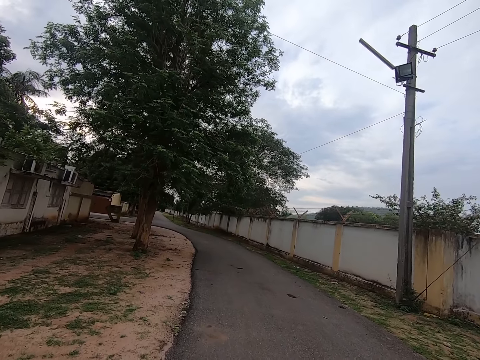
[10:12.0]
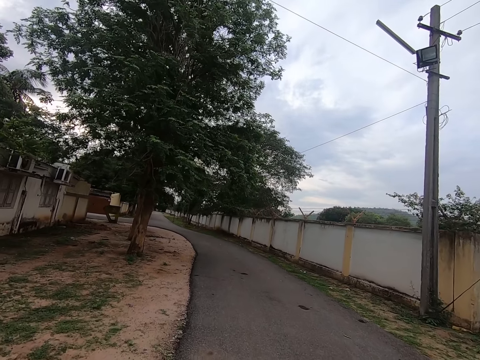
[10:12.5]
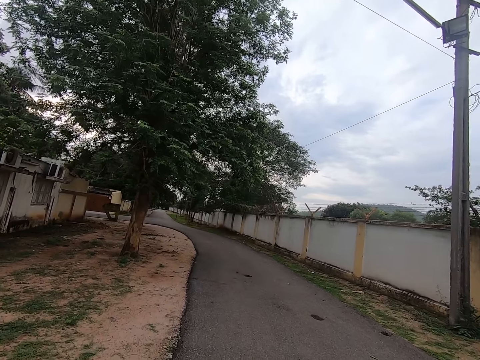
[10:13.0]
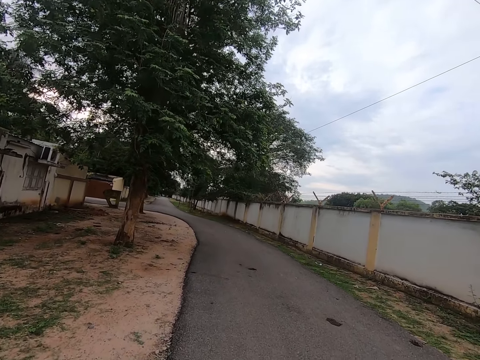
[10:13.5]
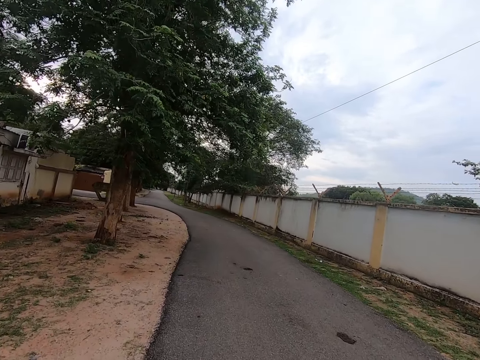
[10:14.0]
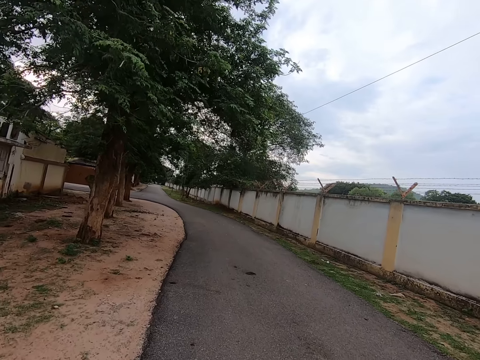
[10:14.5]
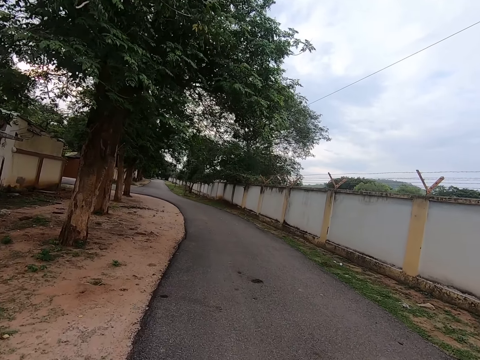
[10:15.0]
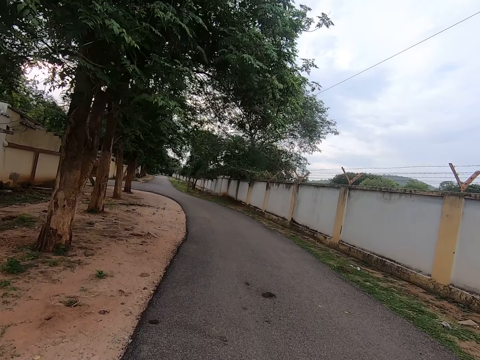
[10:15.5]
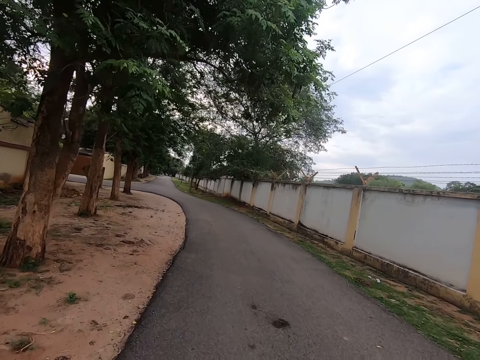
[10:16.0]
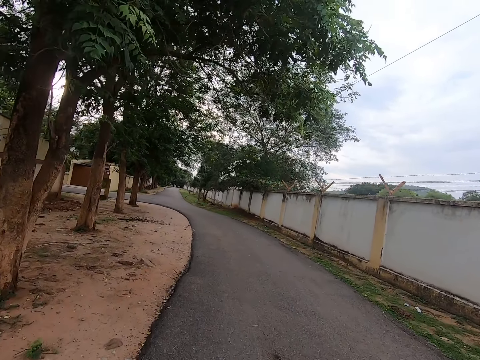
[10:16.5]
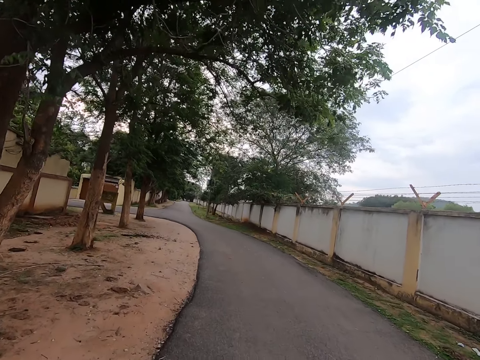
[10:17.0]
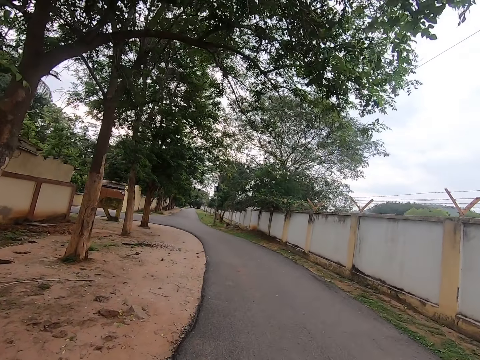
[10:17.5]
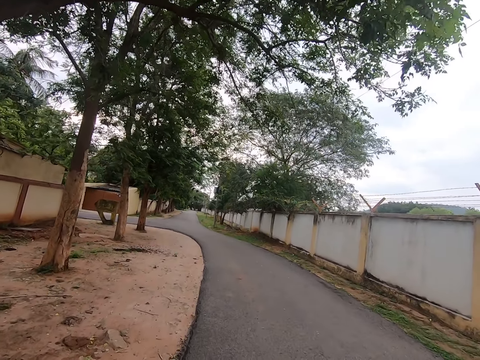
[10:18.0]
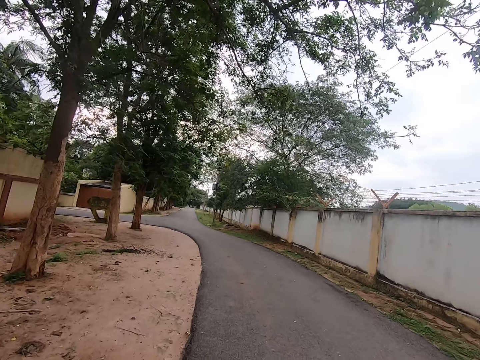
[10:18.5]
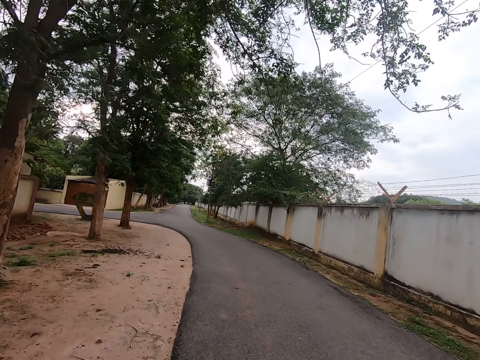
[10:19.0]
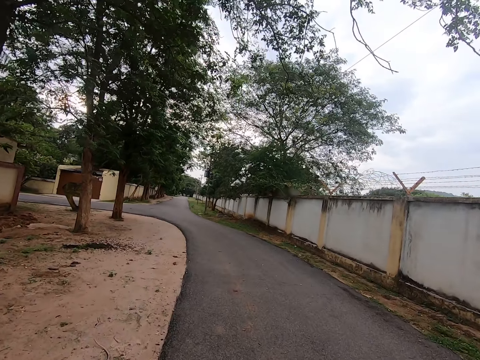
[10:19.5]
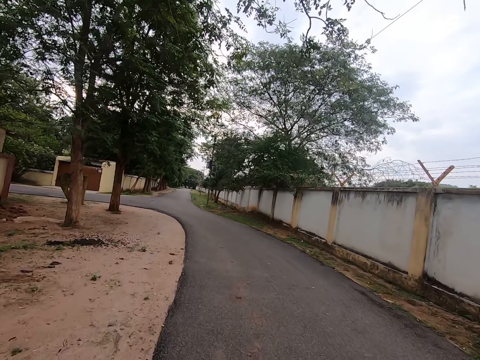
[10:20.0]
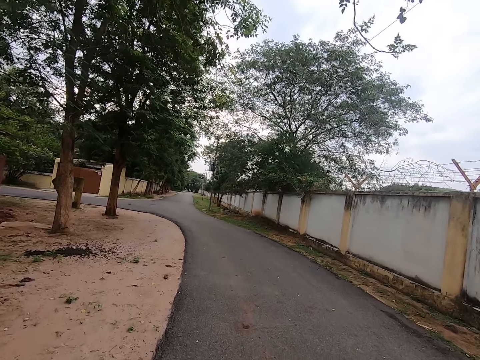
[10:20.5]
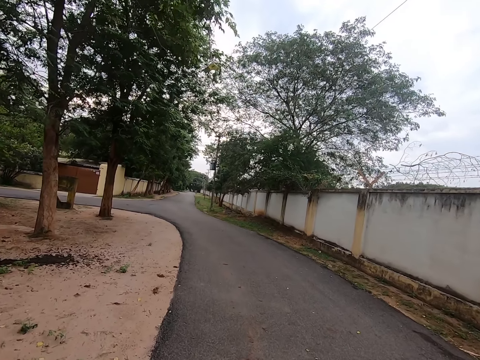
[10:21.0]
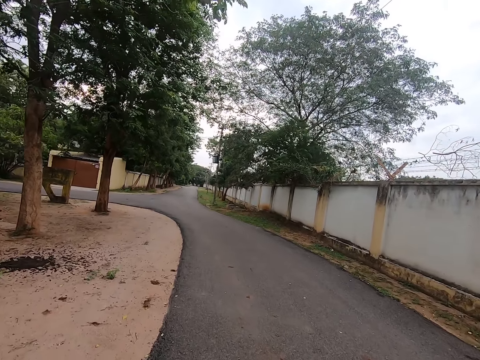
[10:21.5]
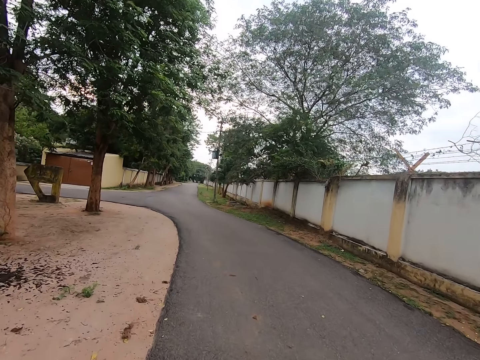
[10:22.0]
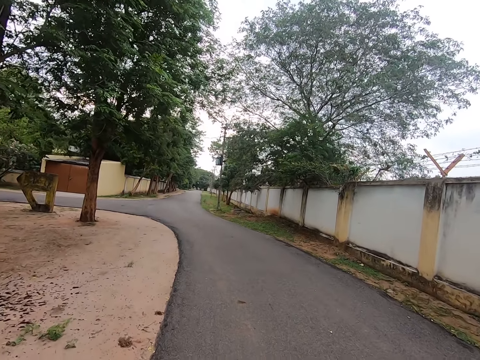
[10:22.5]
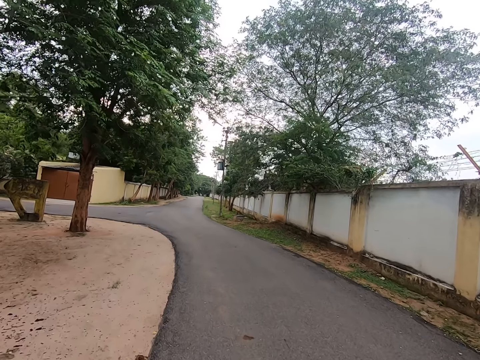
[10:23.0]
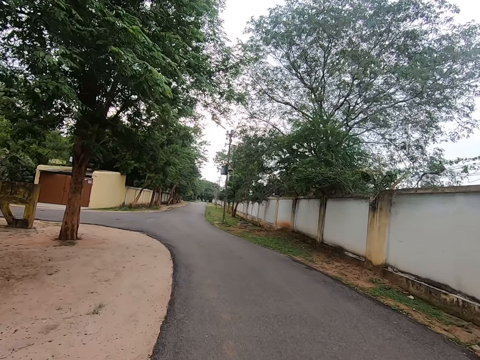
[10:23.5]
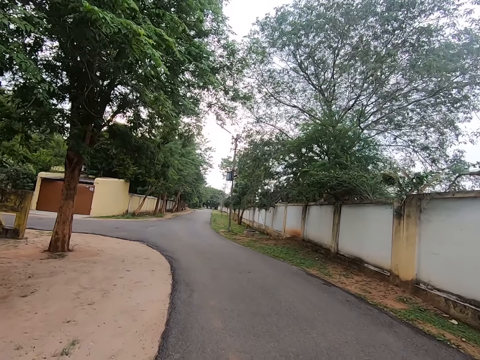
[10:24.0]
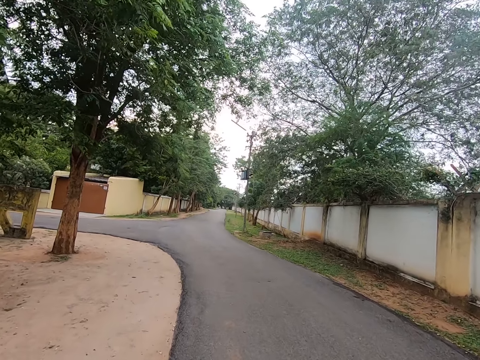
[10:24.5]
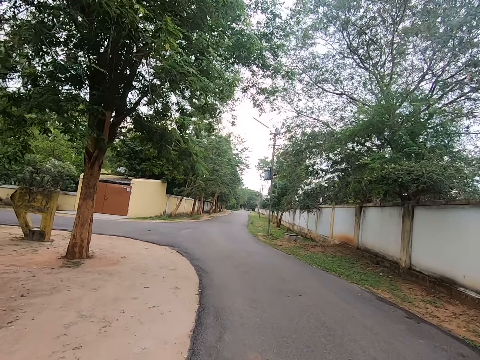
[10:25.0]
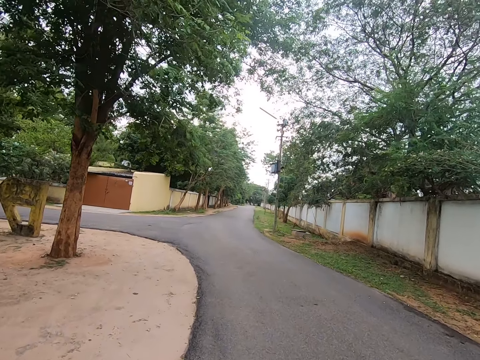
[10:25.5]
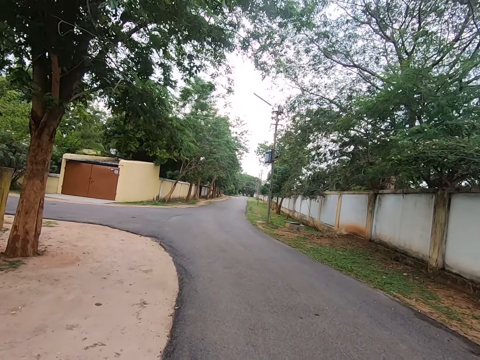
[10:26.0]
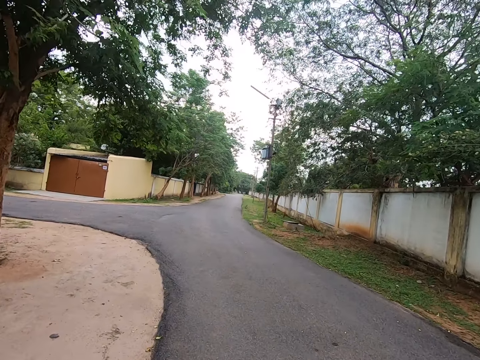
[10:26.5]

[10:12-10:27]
The camera wearer walks in front. They look in front.

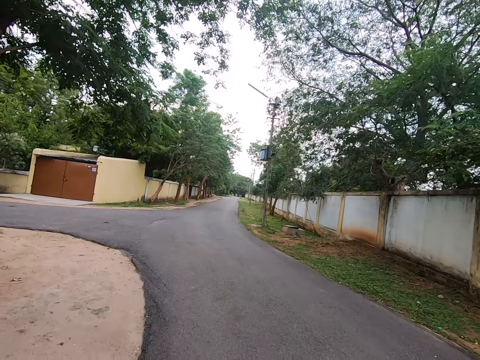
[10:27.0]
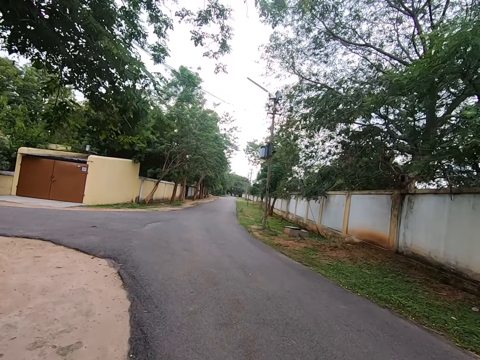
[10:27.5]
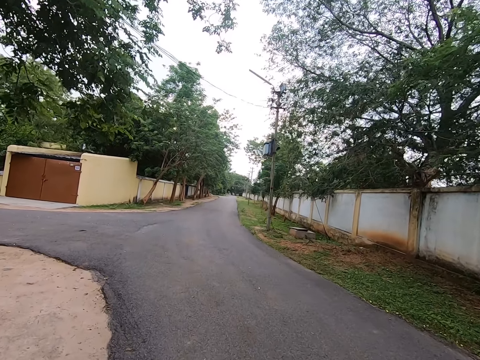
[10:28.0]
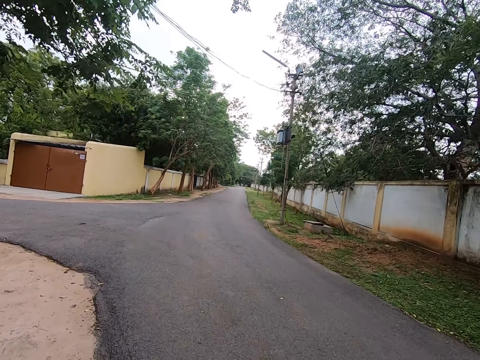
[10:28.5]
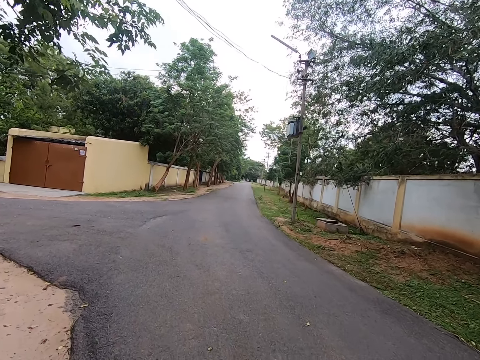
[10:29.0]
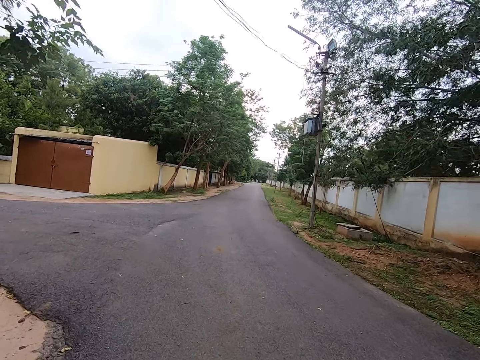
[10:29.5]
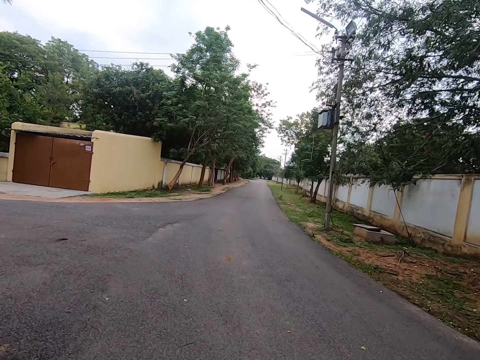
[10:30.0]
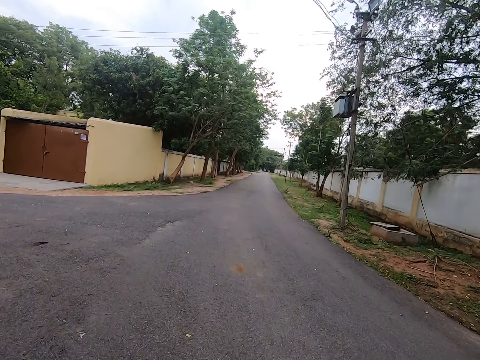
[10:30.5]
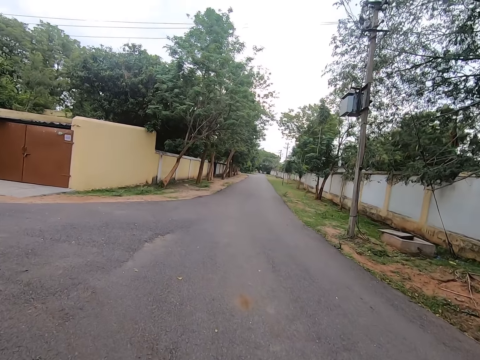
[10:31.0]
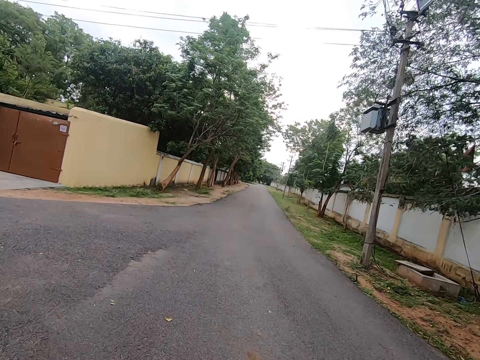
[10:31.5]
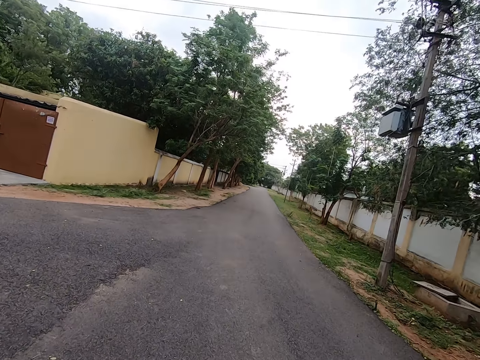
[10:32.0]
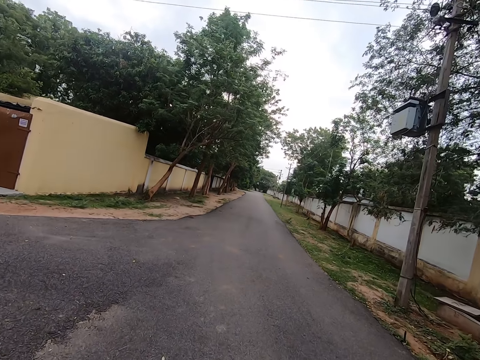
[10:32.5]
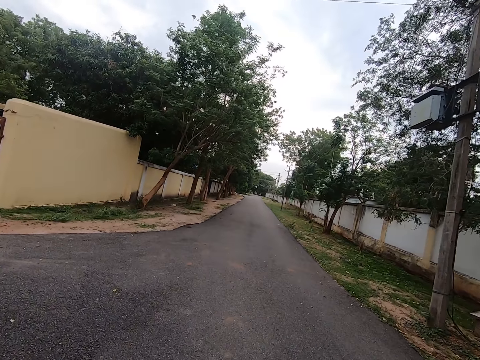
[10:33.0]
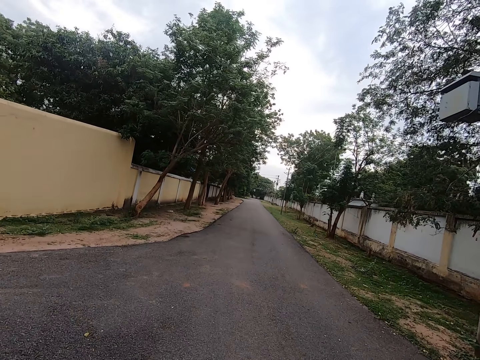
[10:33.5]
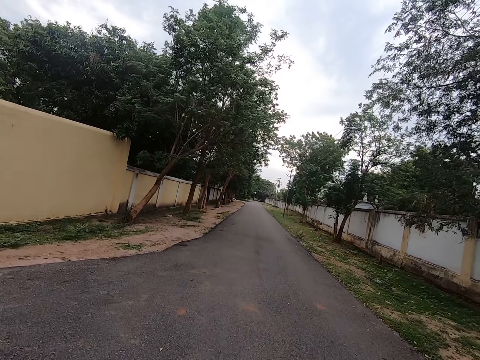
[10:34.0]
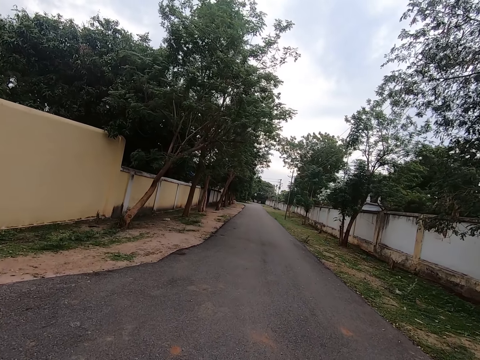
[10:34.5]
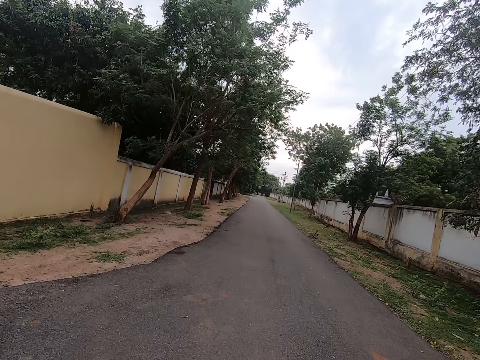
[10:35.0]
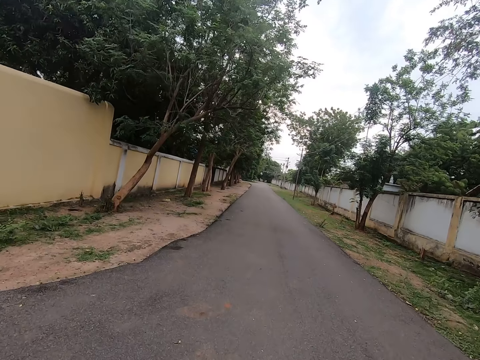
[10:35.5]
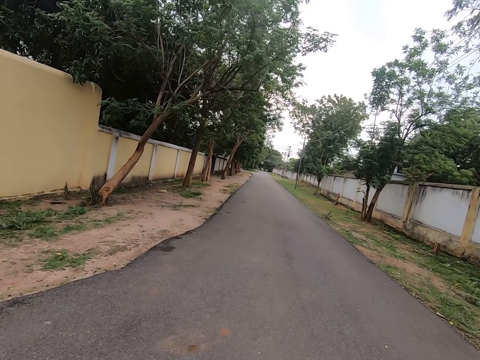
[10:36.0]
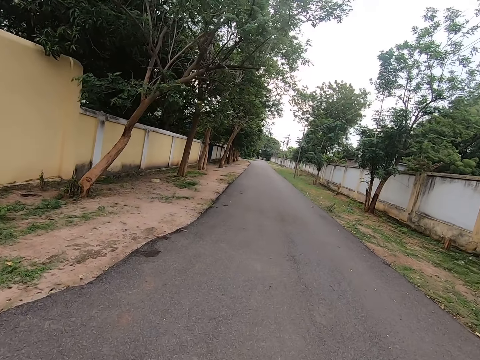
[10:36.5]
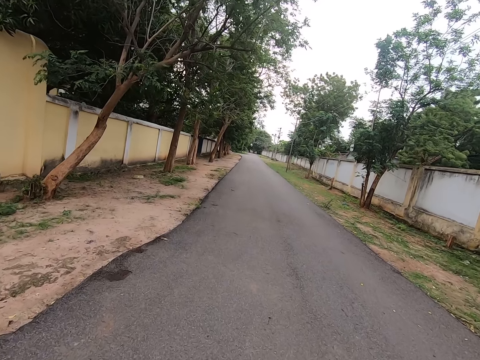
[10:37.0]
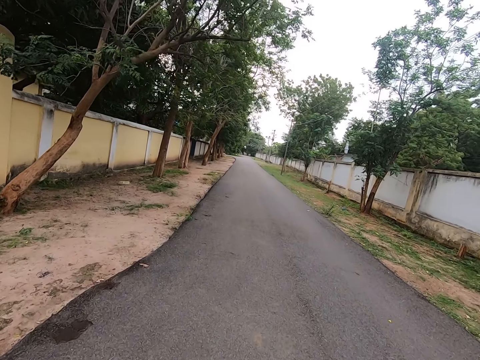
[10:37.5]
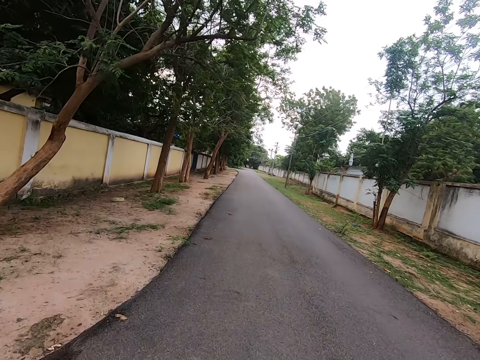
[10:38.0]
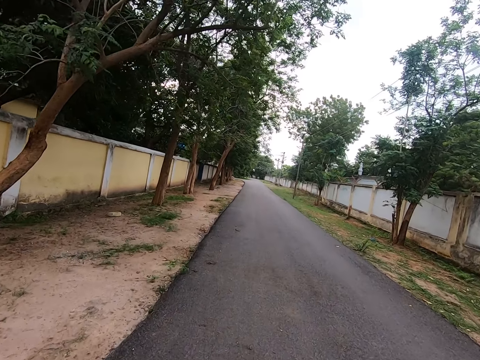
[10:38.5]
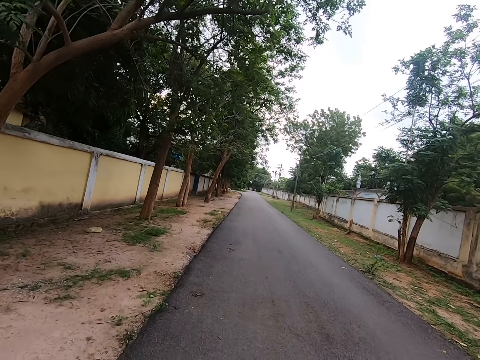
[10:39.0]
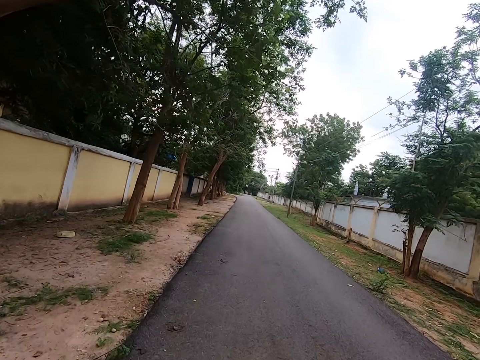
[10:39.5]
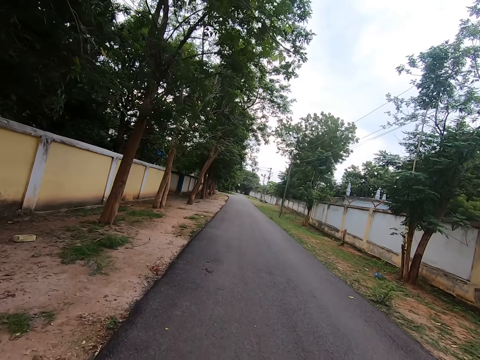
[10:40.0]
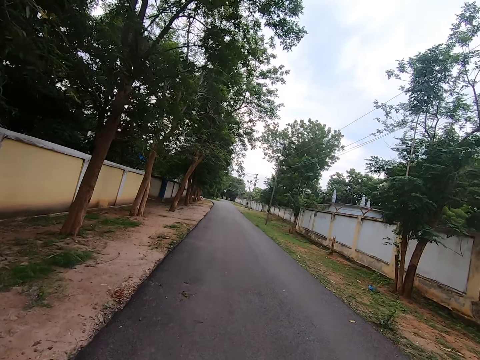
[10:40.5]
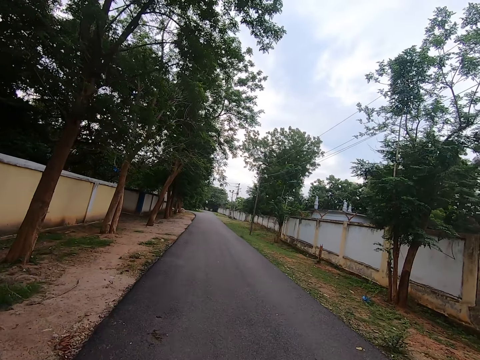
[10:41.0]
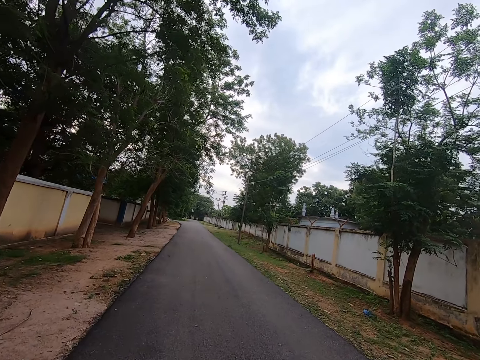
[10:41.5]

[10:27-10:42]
The camera wearer walks in front. They look in front.
